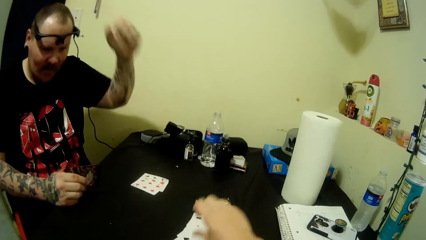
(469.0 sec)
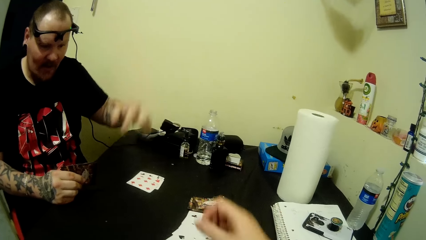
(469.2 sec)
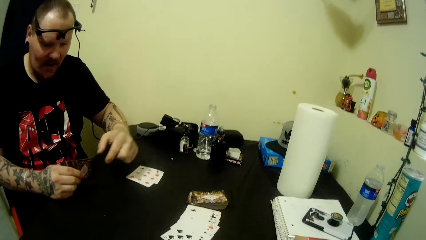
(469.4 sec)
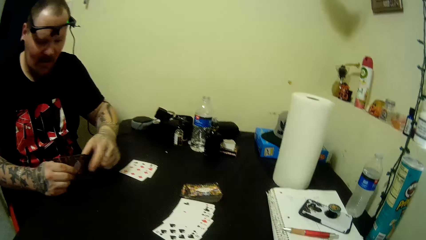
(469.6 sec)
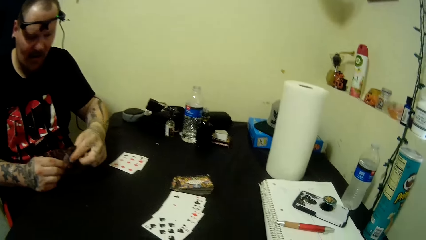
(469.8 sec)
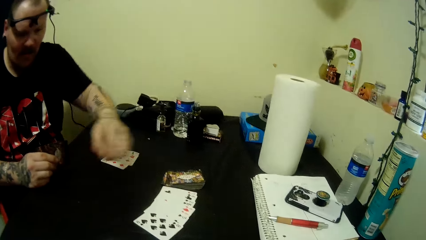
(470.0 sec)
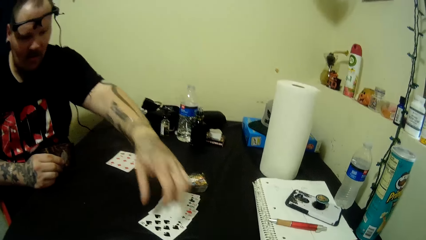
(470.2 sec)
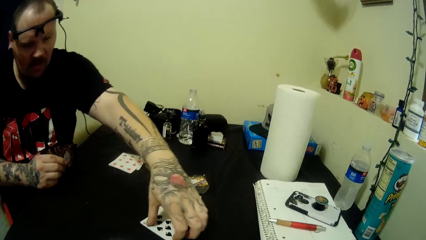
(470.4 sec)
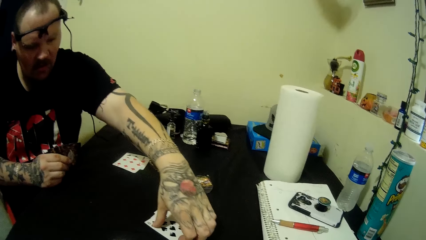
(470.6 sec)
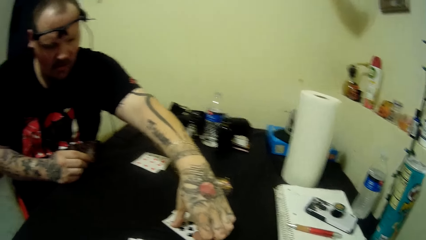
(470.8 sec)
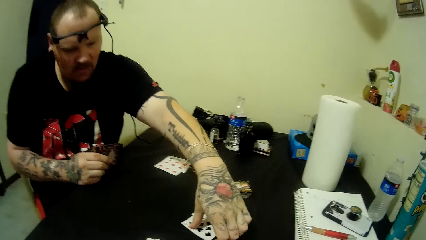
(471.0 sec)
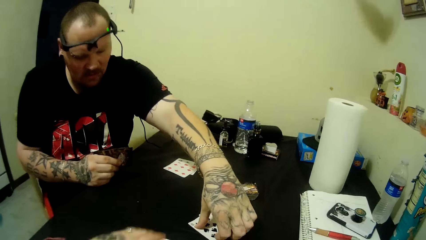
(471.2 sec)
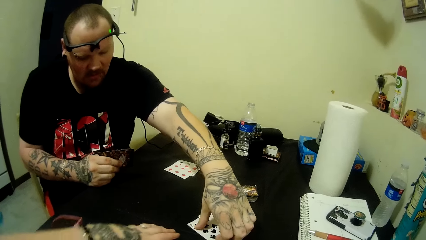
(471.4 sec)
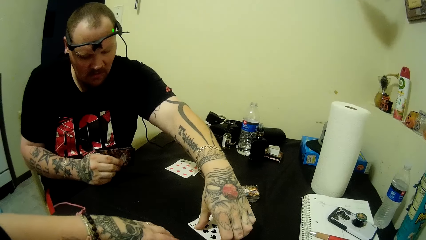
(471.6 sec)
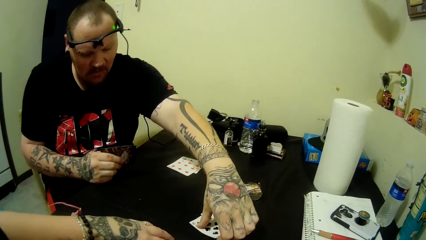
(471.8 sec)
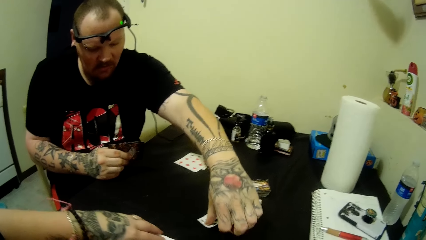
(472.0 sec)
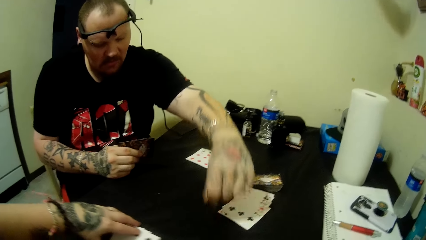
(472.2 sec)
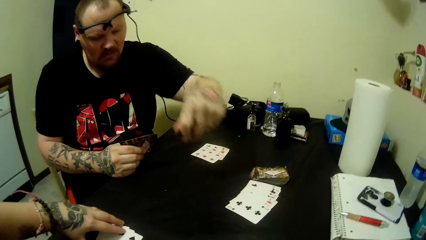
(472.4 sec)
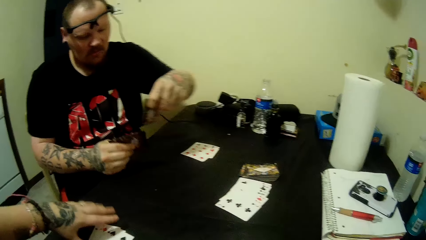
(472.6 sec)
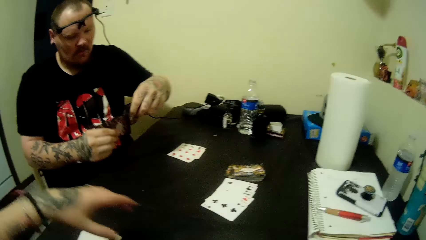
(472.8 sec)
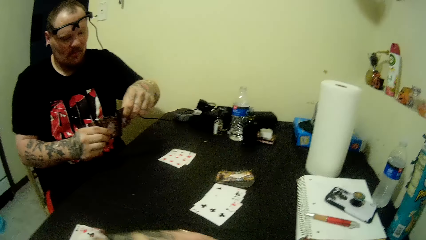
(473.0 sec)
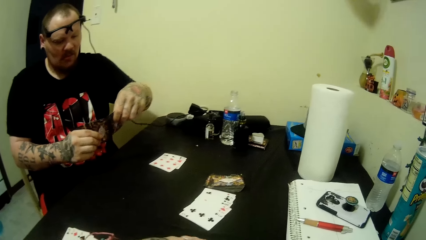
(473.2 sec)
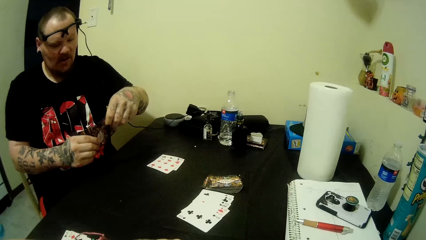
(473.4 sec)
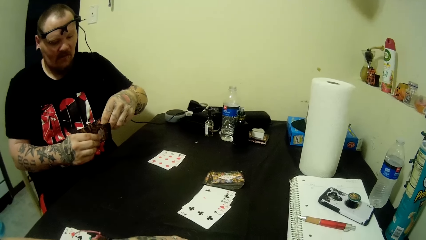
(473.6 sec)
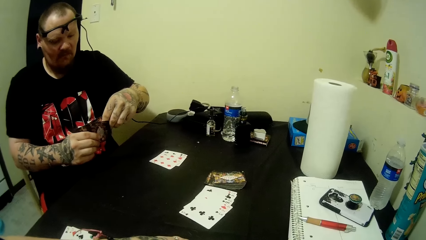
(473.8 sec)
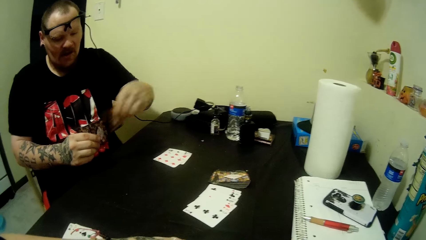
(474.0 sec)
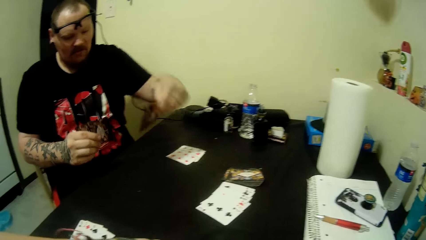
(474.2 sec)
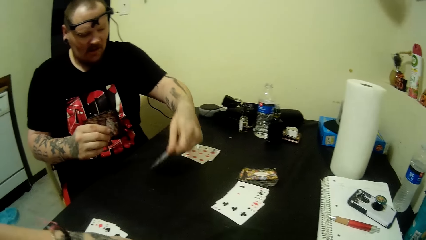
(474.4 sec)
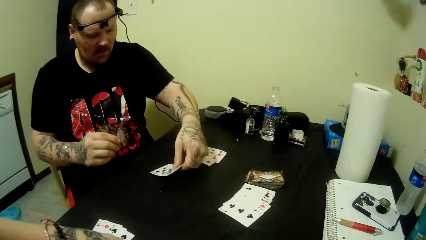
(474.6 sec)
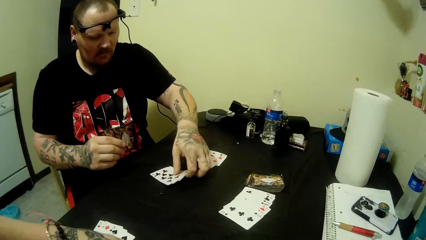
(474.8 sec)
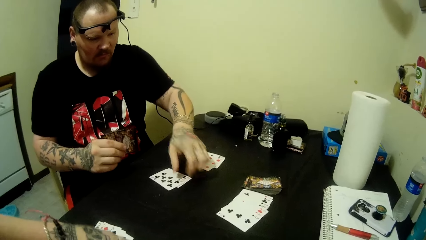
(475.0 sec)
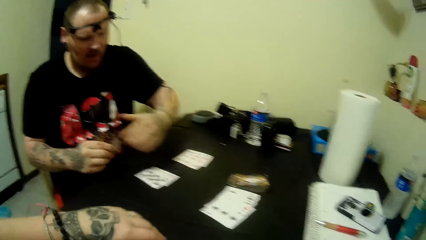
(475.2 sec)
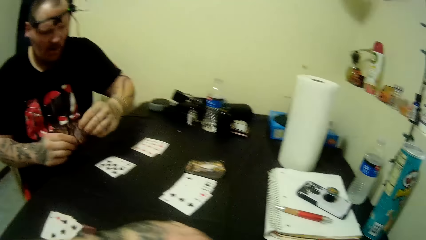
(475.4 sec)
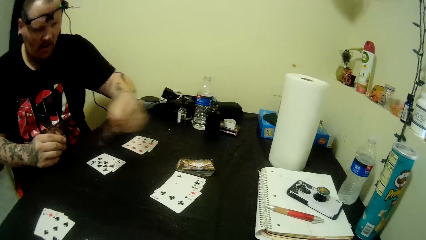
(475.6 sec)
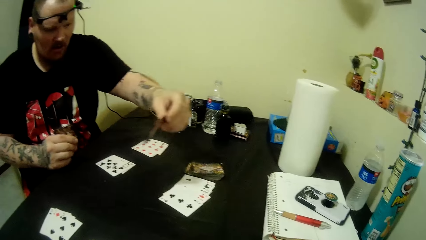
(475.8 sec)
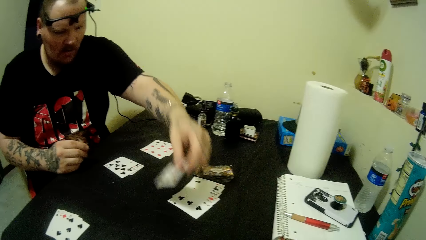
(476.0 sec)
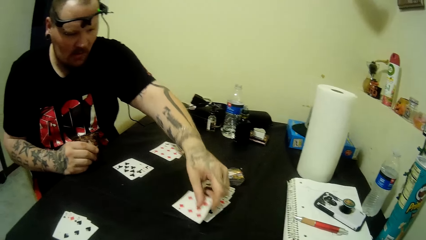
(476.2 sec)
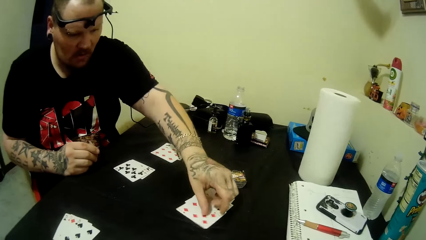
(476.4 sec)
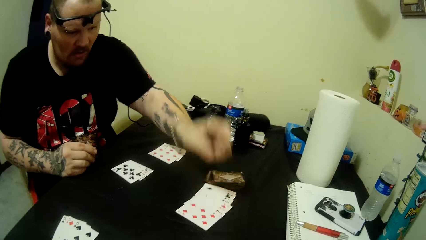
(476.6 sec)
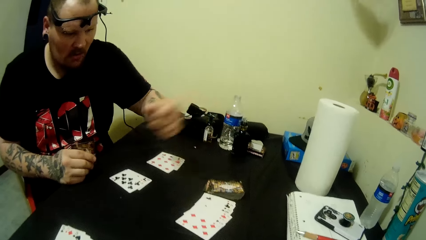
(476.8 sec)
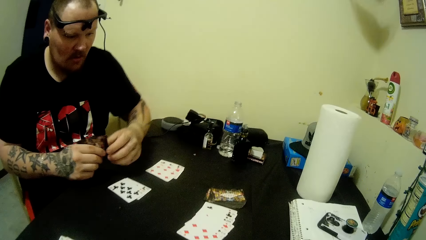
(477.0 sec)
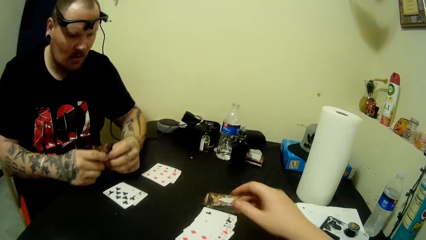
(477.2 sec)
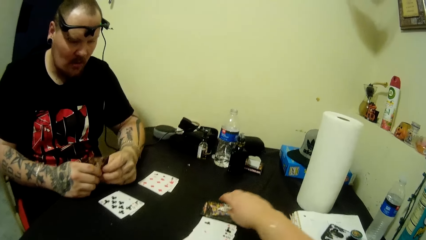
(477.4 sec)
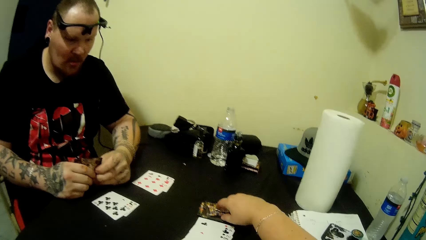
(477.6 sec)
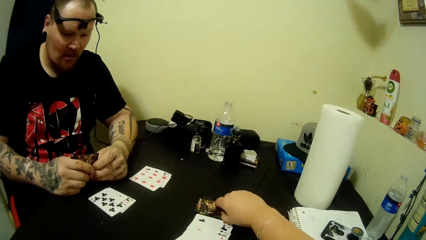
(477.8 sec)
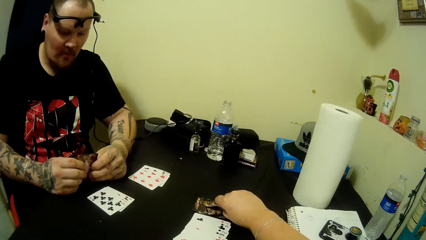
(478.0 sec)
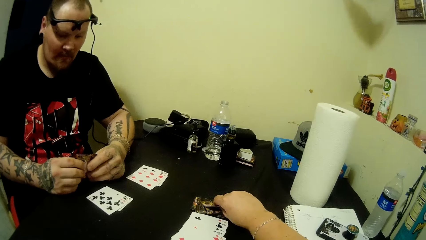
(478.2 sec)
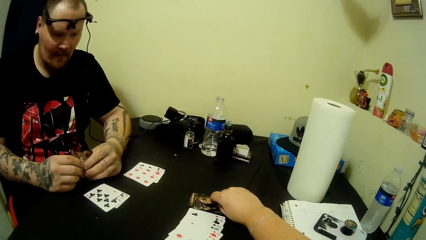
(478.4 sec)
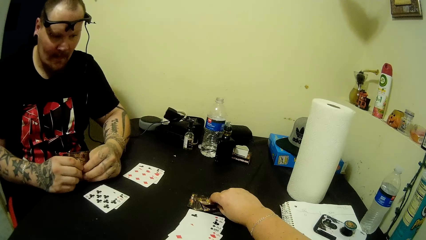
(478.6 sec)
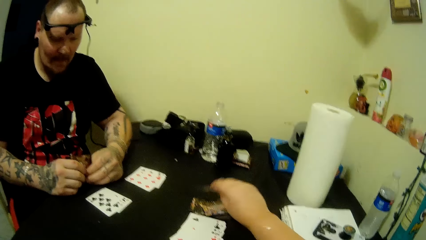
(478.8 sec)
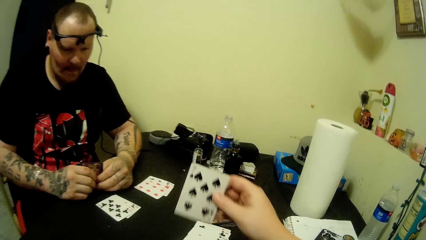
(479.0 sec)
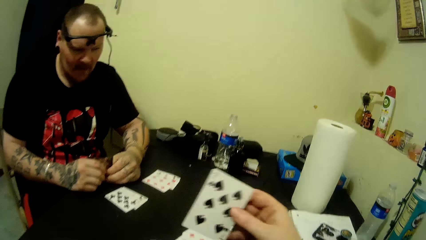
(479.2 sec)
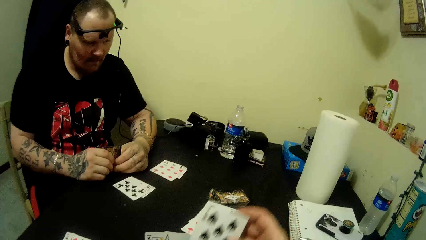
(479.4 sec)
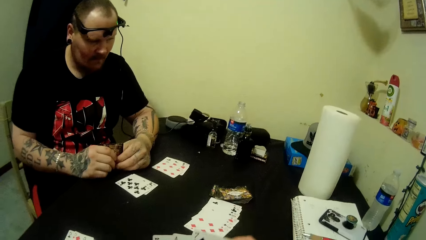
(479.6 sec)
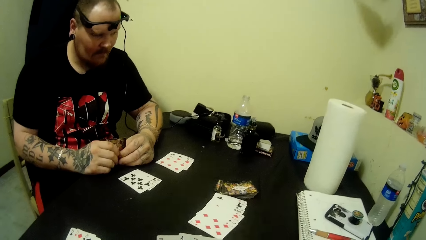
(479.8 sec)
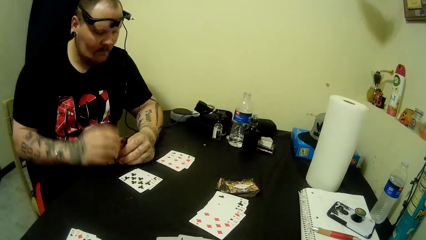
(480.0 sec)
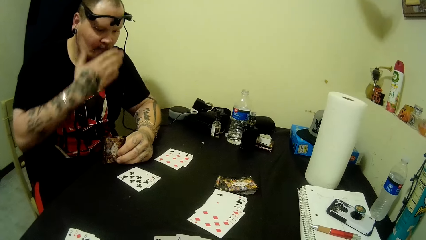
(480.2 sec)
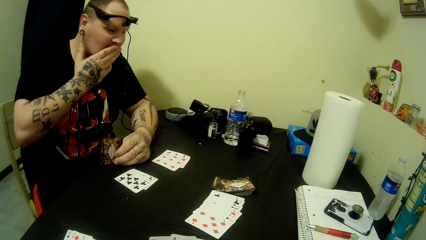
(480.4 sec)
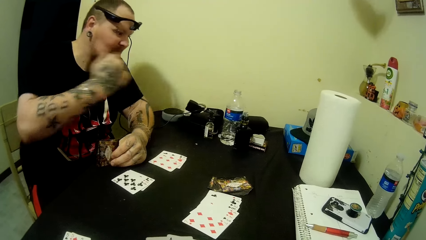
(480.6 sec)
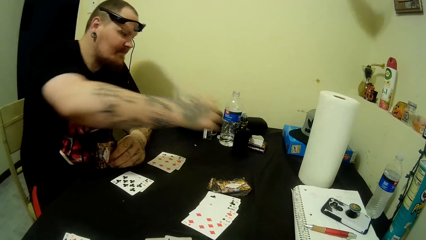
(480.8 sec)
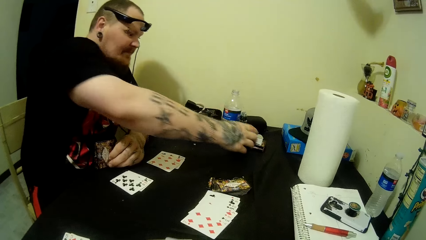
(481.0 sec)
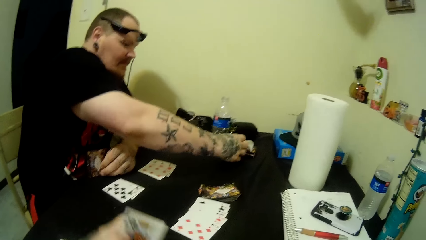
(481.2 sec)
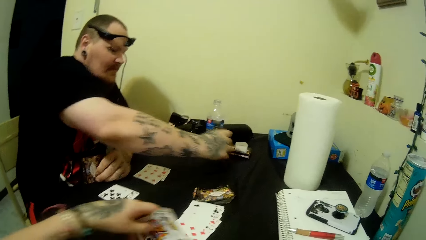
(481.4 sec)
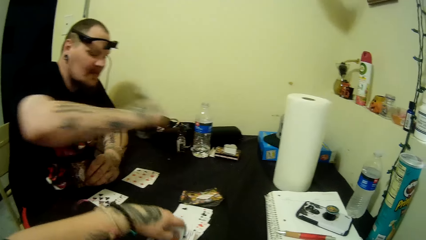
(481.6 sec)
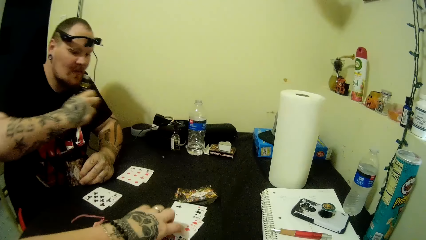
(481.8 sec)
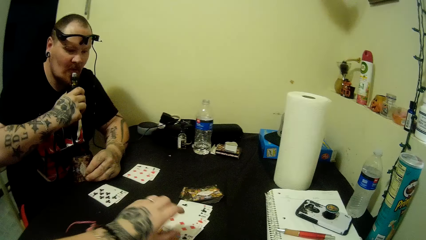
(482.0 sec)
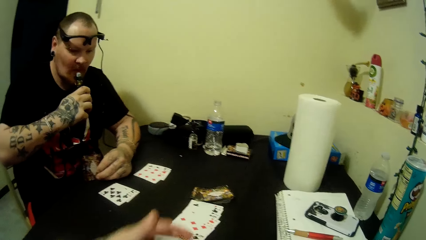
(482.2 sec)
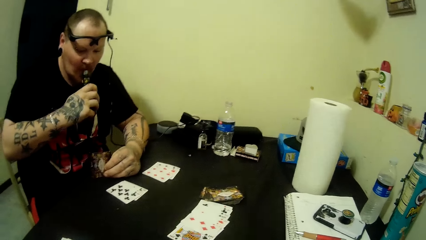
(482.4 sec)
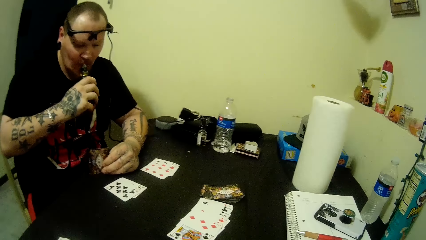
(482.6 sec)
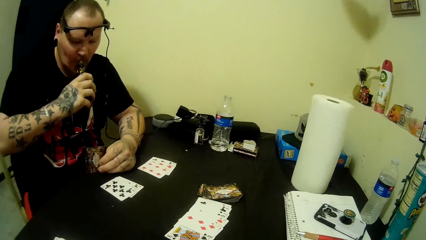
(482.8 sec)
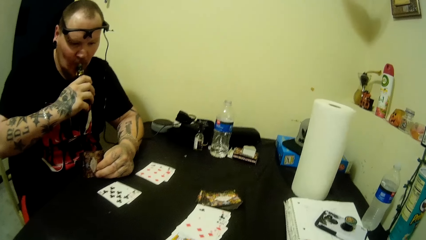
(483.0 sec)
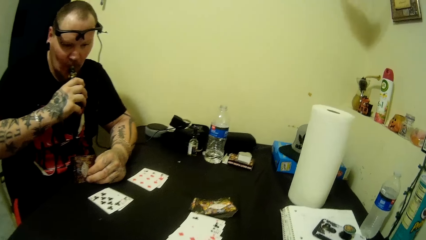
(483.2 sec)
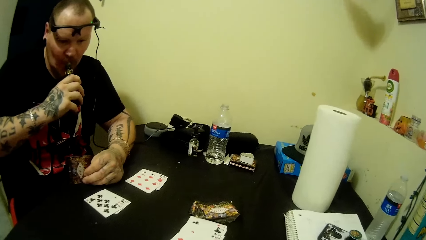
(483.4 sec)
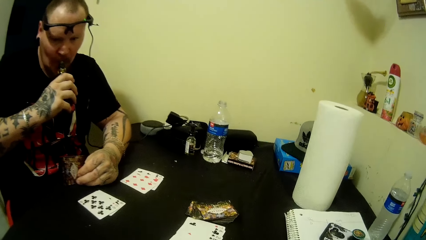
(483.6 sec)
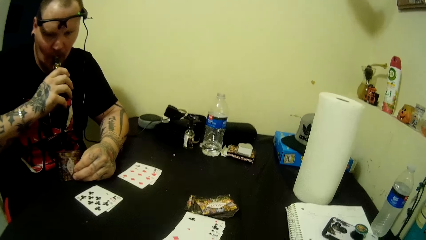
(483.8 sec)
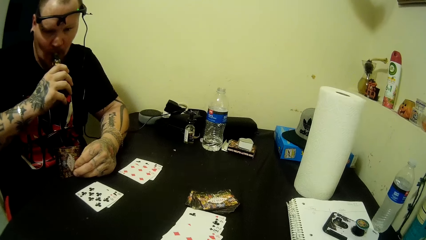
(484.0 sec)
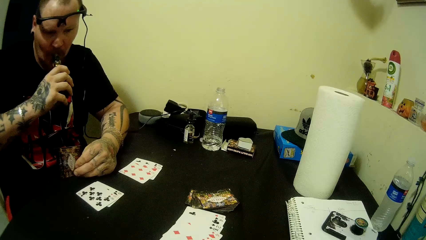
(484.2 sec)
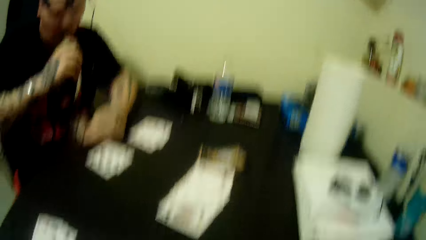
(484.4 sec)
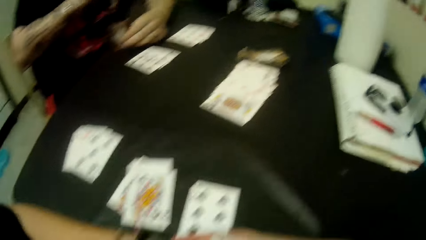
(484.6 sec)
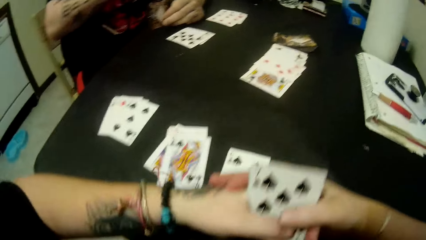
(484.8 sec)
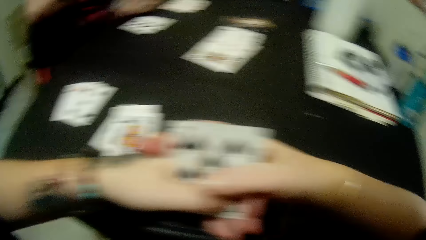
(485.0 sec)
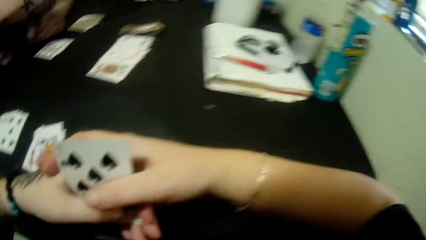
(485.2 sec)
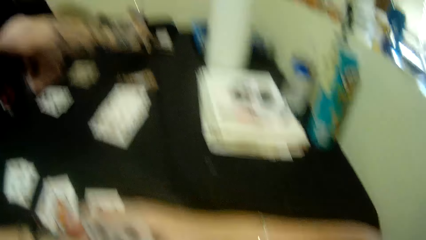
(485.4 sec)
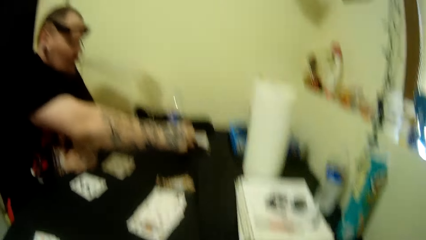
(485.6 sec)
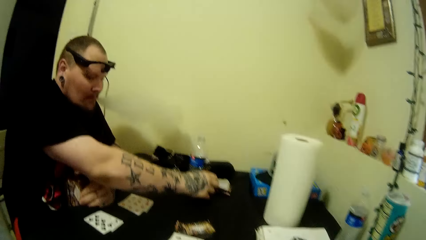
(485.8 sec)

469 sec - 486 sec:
The camera wearer drops another card on the table. A man picks another card from the table, drops another card on the table, and holds the card. He drops another card on the other cards on the table. The camera wearer picks a playing card from the table. The man picks a smoke pipe from the table. He holds the shisha. He smokes from the smoke pipe.
